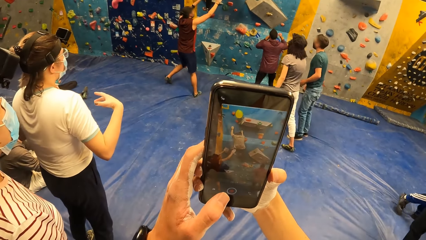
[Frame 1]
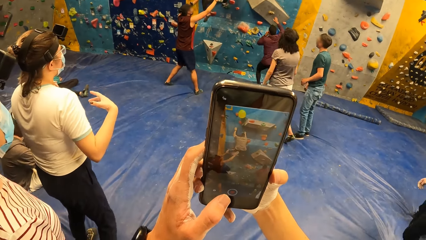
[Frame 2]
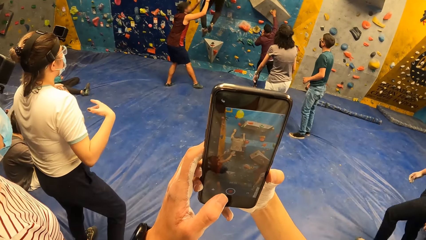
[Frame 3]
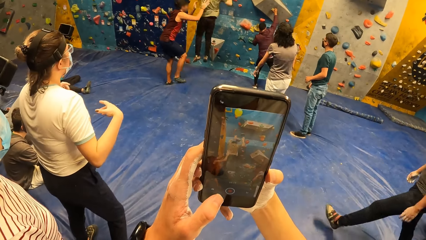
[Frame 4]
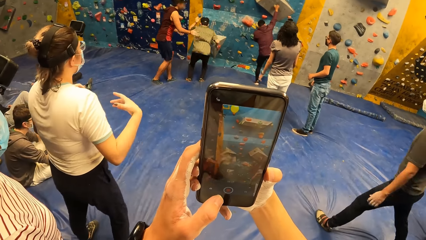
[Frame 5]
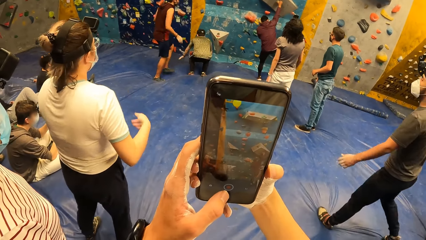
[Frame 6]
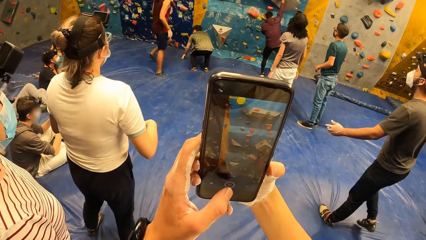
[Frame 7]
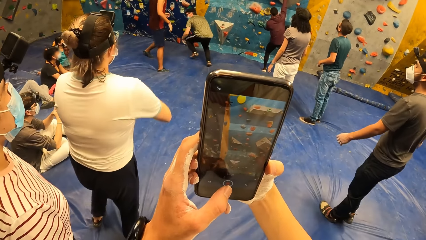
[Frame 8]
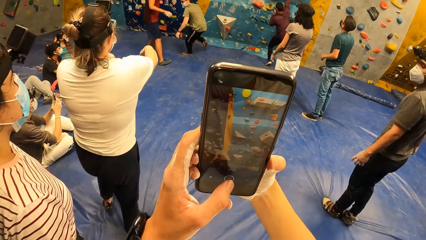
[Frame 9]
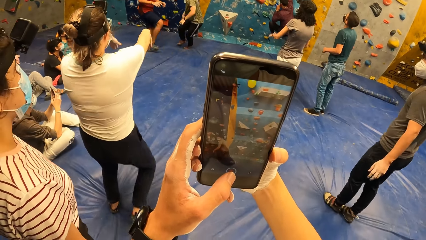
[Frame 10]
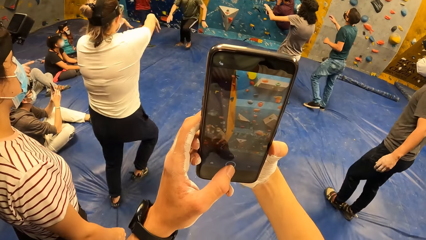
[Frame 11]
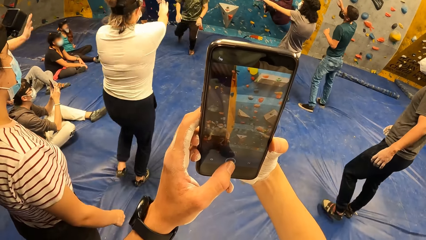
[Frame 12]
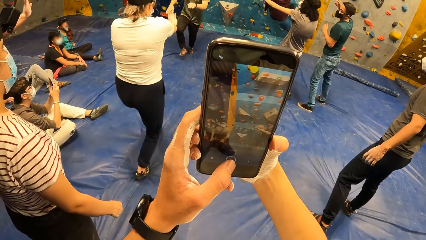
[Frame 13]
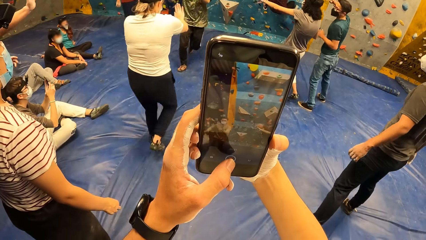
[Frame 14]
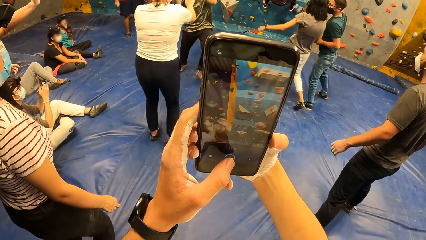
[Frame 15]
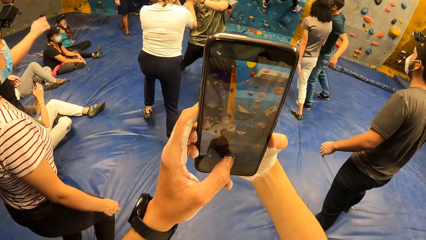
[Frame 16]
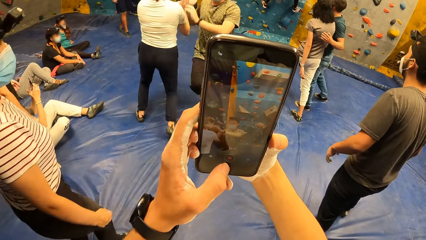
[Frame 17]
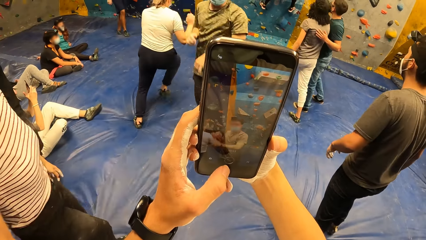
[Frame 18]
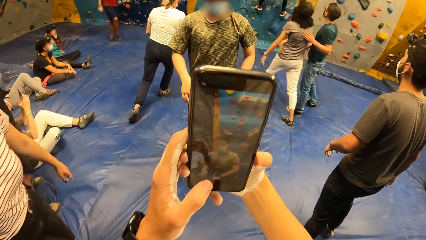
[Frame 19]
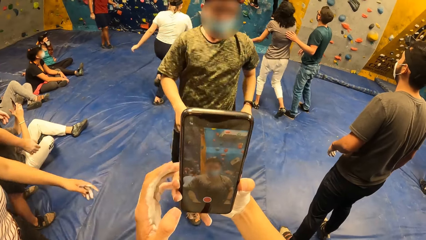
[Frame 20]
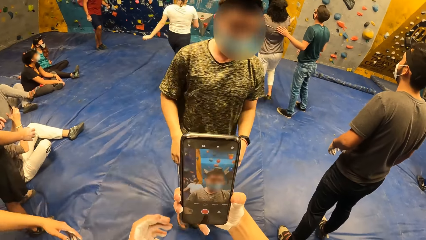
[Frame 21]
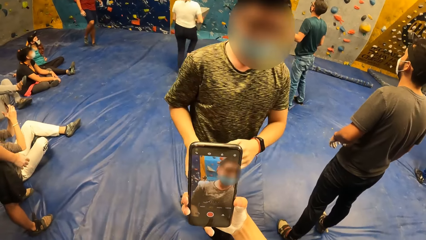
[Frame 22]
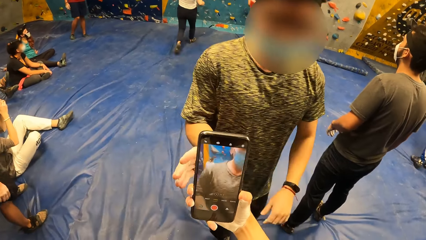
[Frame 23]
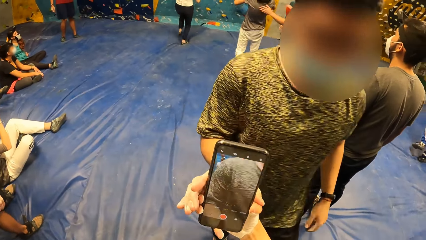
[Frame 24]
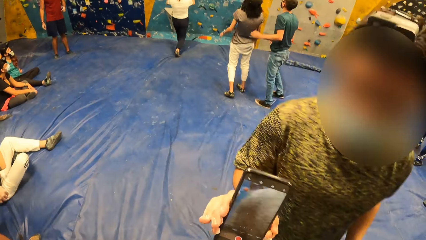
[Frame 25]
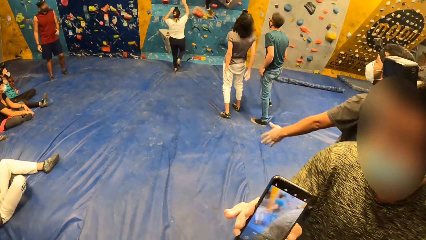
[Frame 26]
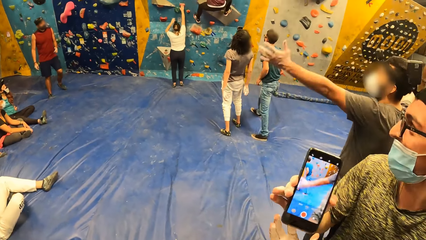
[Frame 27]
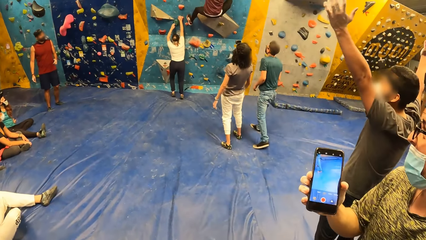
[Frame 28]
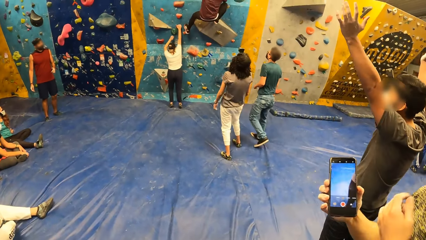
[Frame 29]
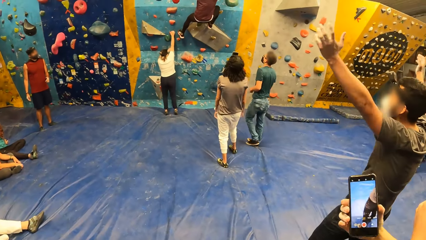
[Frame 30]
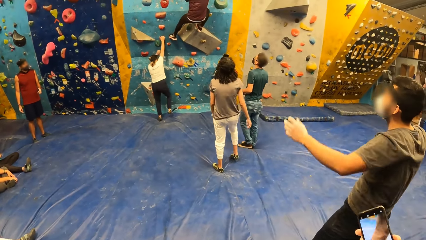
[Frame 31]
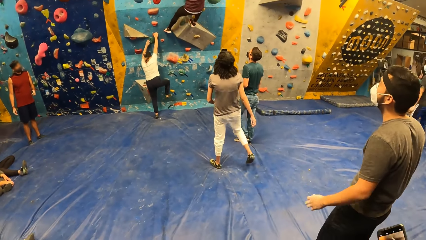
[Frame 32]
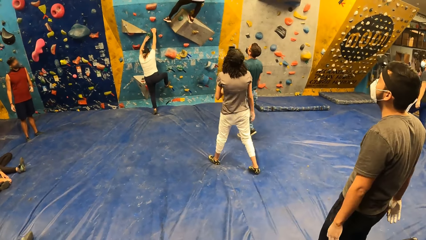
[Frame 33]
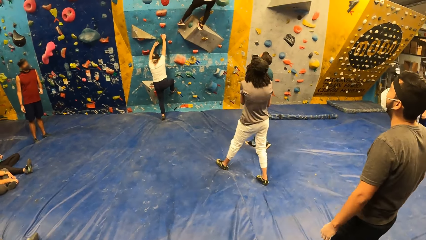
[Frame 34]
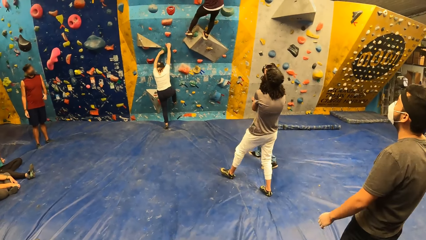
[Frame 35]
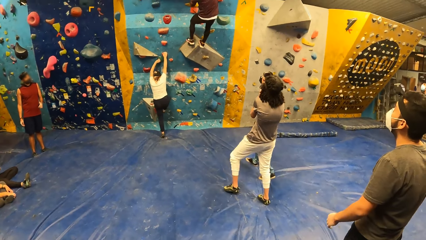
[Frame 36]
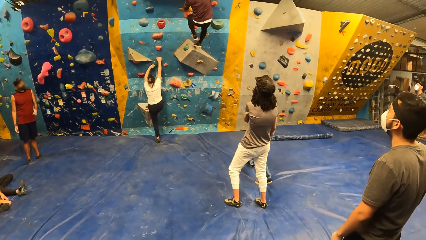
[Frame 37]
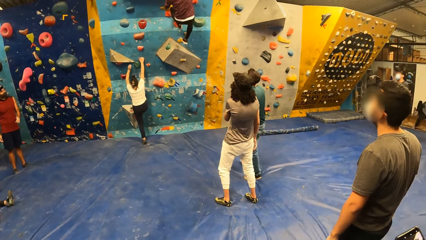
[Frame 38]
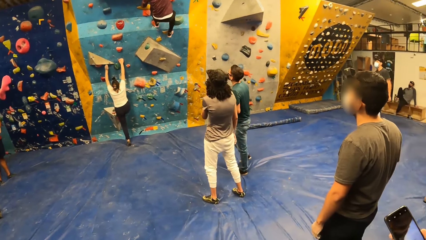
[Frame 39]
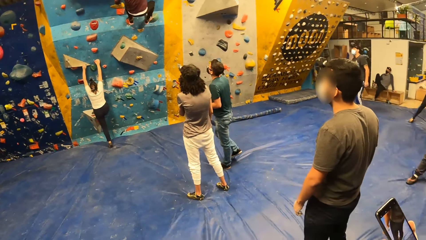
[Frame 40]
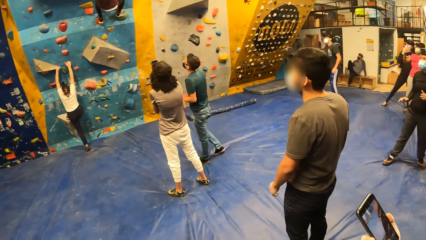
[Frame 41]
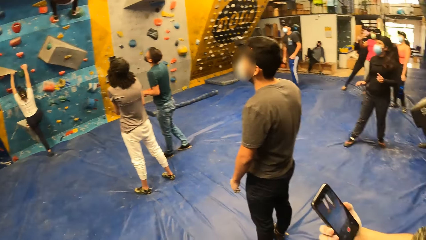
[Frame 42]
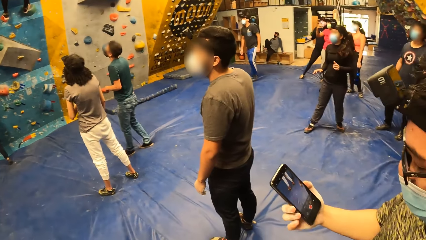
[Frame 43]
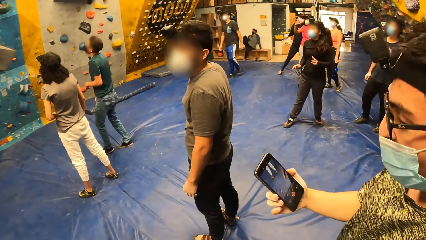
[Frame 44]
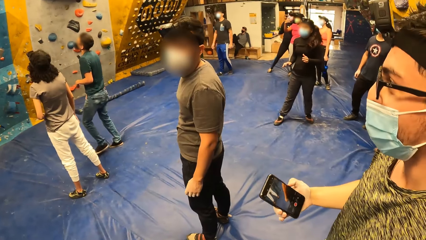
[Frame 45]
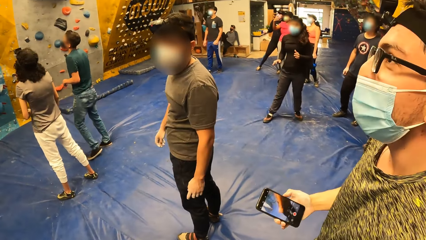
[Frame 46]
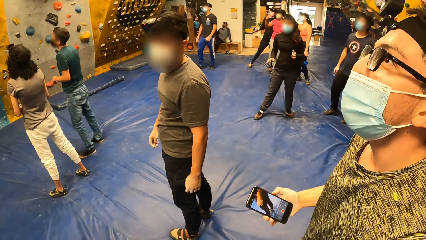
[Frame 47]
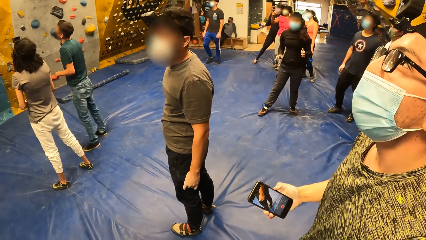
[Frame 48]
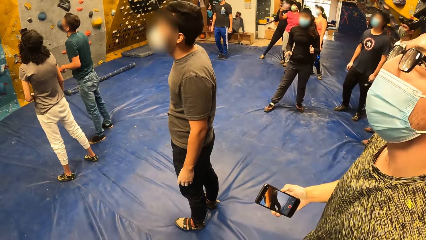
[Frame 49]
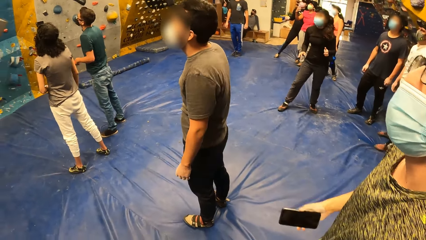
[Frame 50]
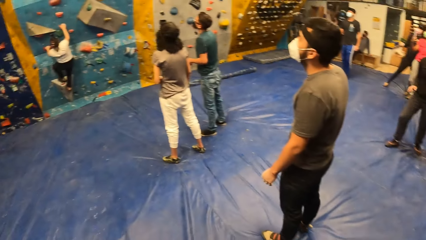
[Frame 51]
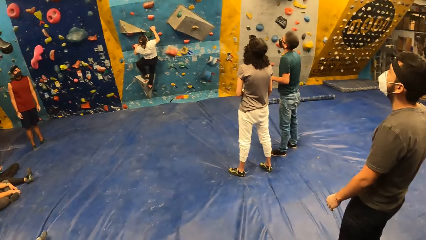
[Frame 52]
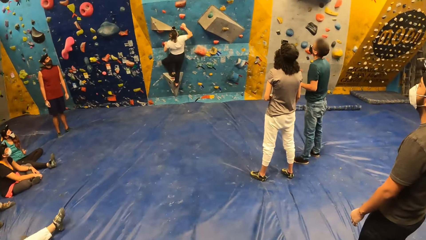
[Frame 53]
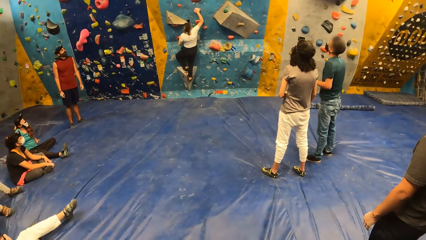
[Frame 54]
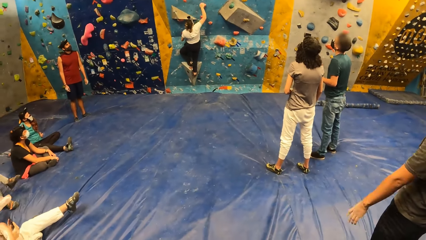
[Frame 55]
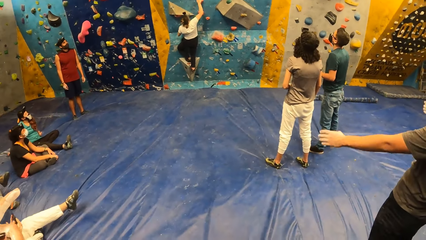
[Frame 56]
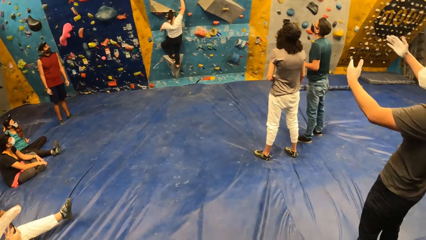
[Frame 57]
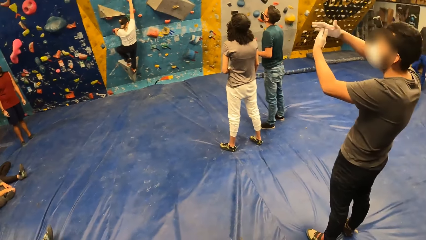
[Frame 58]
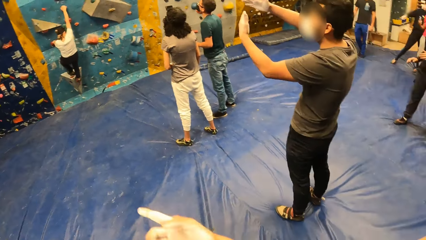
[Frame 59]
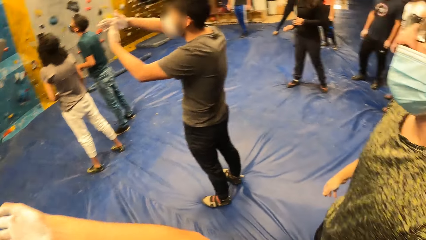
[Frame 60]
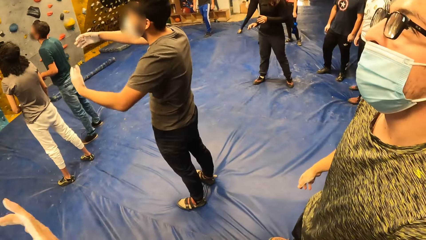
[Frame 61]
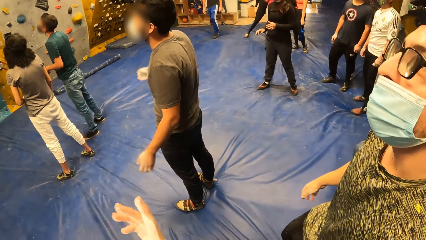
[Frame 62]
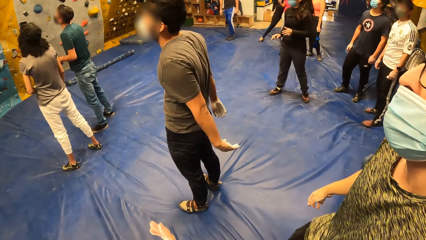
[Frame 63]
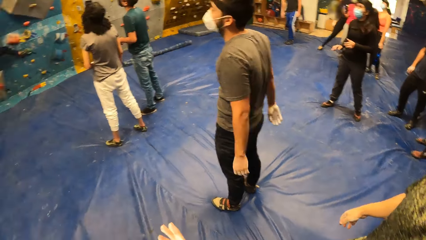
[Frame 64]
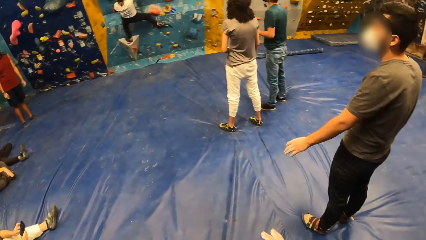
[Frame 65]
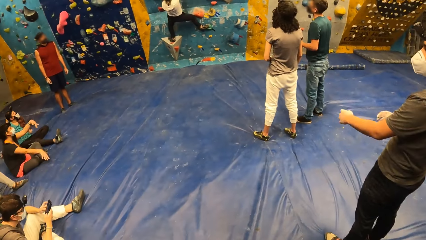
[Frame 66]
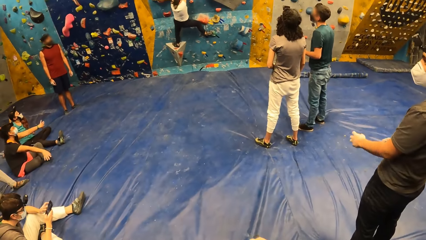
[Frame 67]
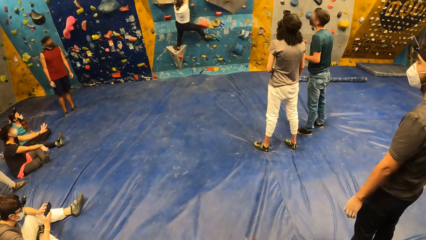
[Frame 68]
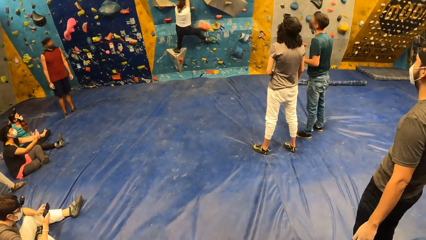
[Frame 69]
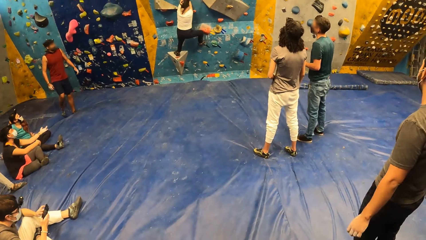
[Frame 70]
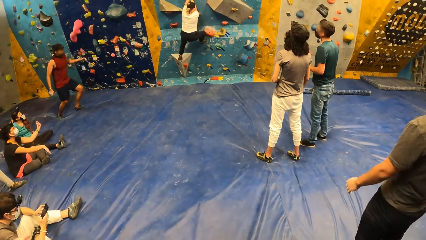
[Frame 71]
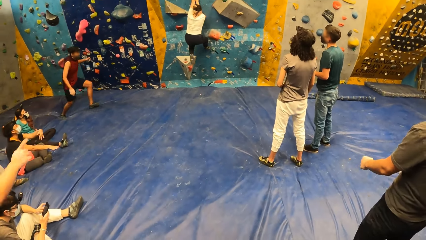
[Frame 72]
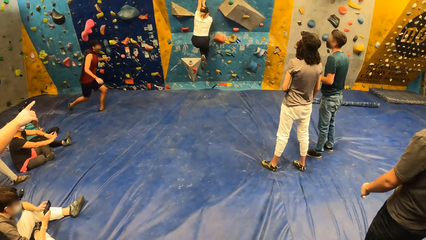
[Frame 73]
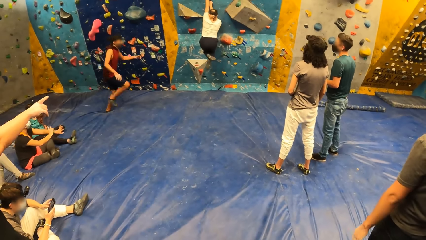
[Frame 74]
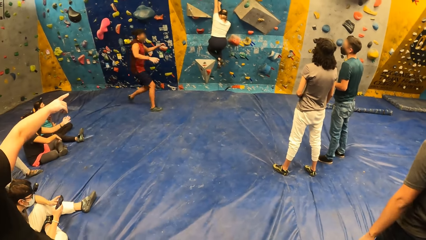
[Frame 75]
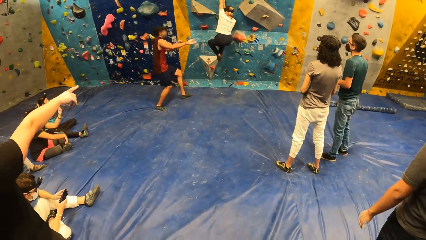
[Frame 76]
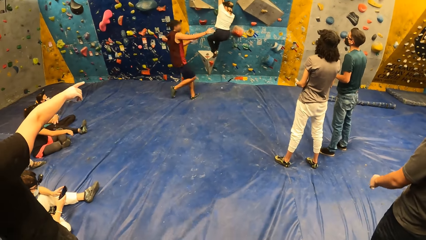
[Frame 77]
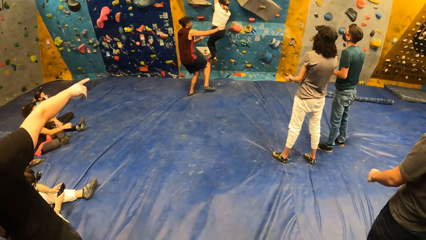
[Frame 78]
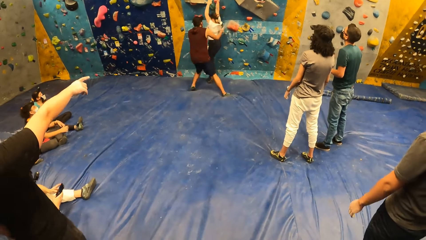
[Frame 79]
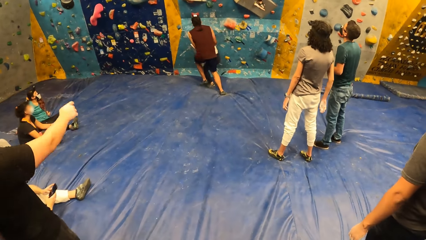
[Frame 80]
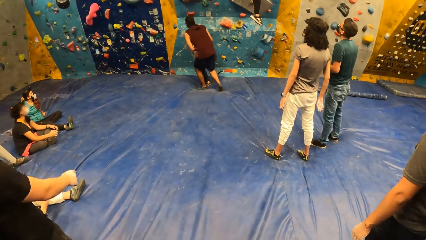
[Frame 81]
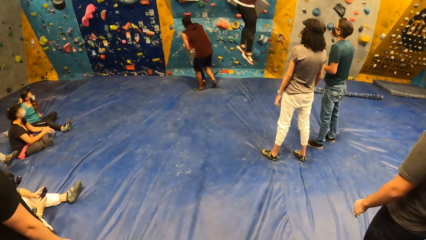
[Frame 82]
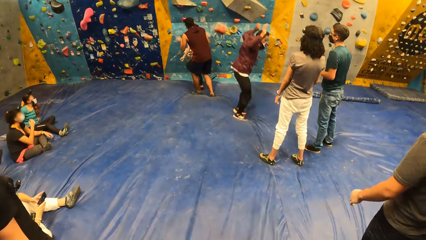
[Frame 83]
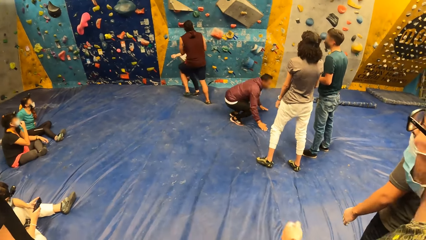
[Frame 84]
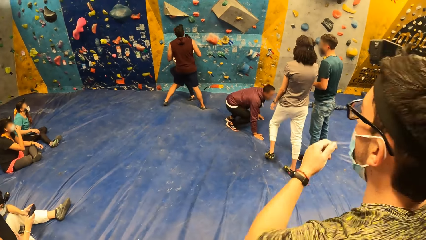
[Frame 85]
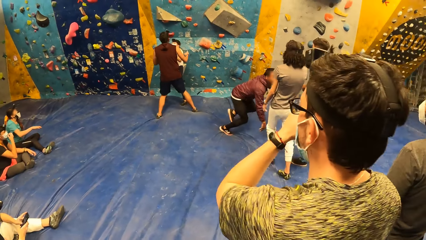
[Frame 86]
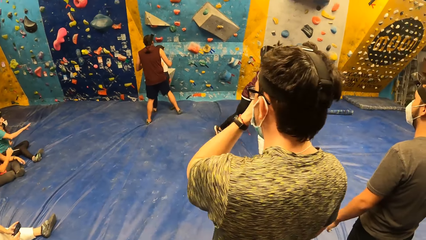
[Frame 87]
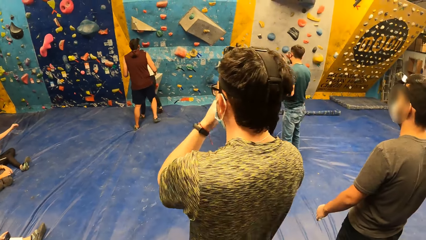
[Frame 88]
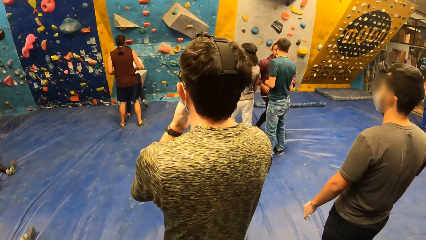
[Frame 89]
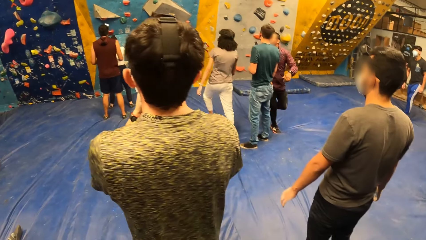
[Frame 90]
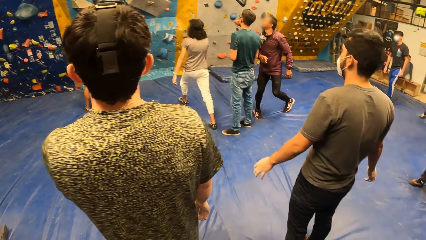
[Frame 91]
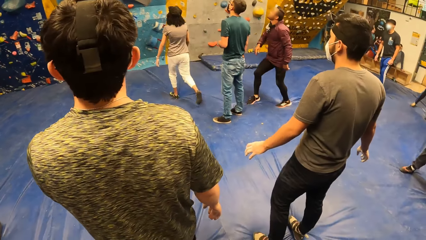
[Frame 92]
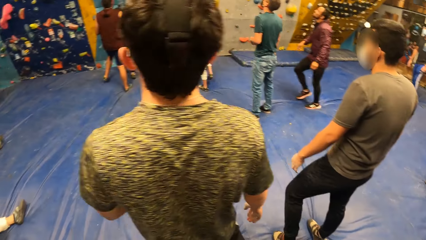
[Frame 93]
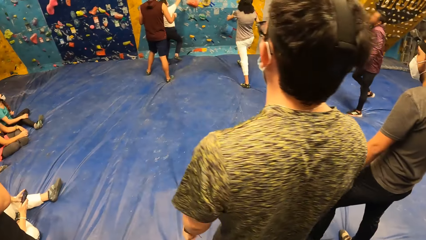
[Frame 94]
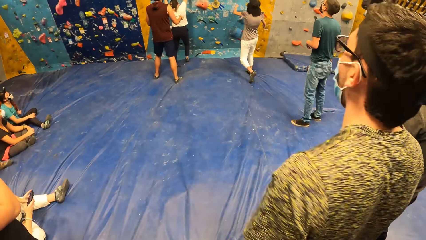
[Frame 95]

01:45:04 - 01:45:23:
The camera wearer operates a phone. A man falls on a boulder mat from the bouldering wall. The man touches a woman with both hands. The man collects the phone from the camera wearer with his right hand. The woman climbs the bouldering wall. The man holds the phone. The camera wearer looks around the room. The woman falls on the boulder mat from the bouldering wall.
